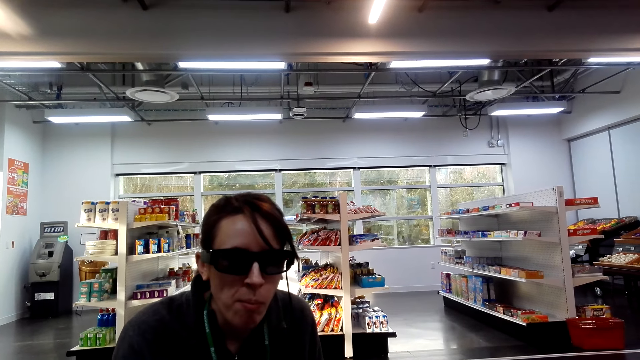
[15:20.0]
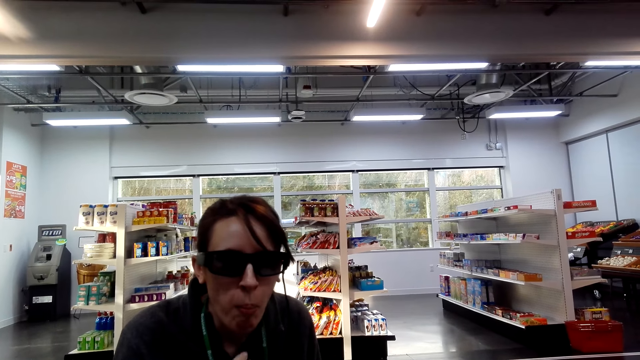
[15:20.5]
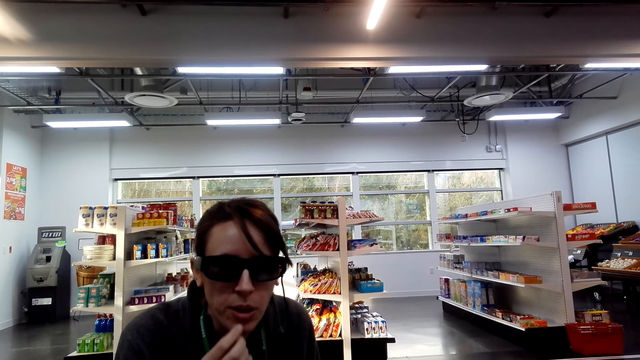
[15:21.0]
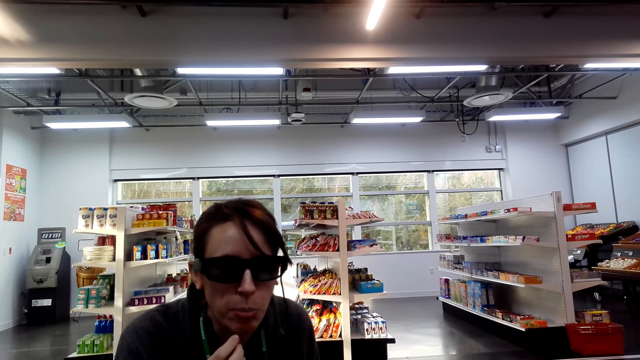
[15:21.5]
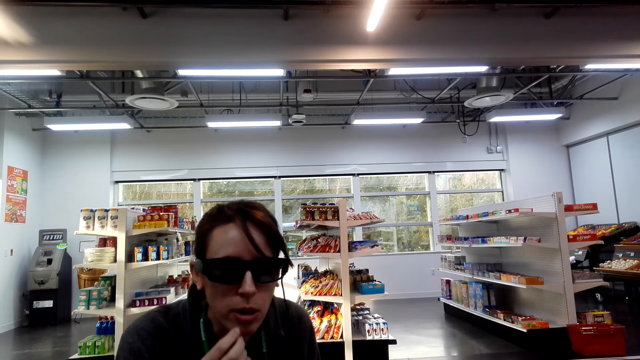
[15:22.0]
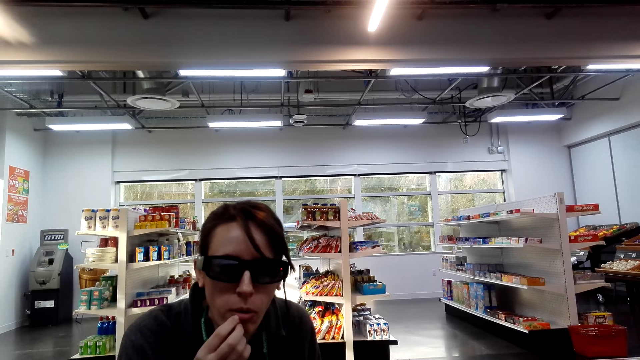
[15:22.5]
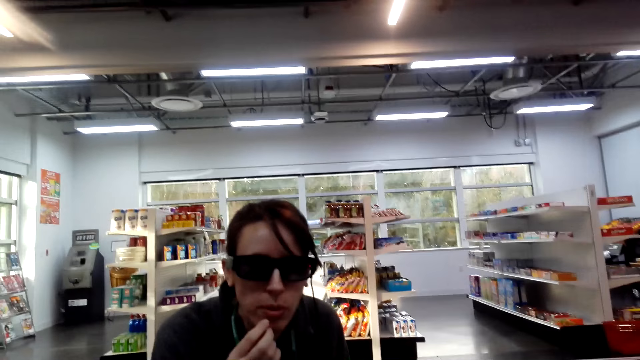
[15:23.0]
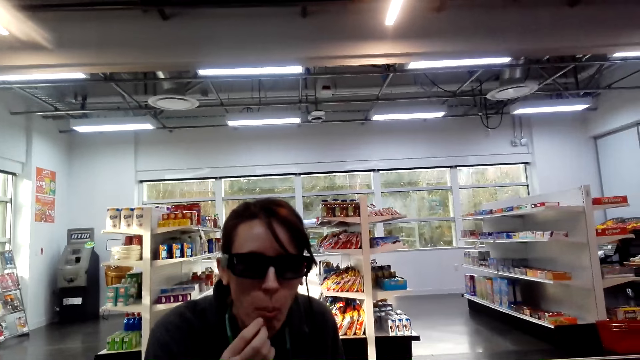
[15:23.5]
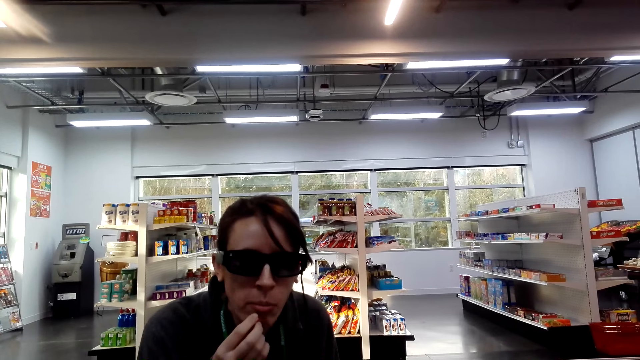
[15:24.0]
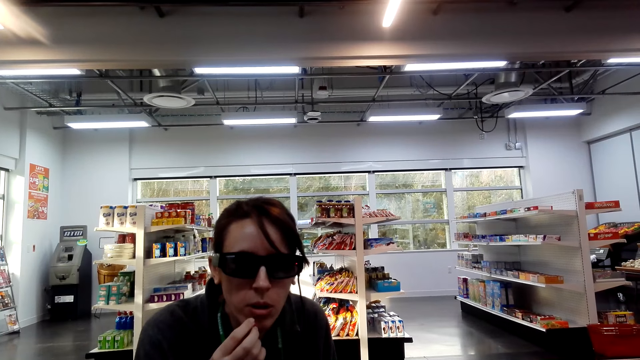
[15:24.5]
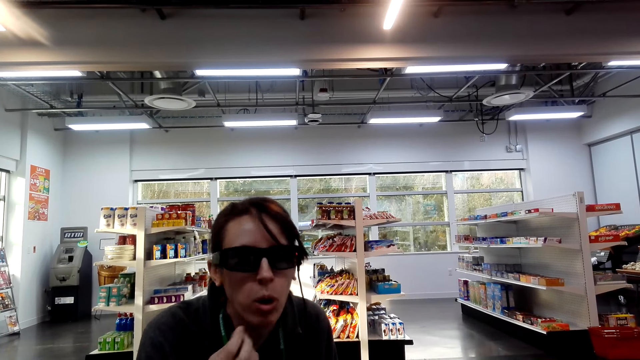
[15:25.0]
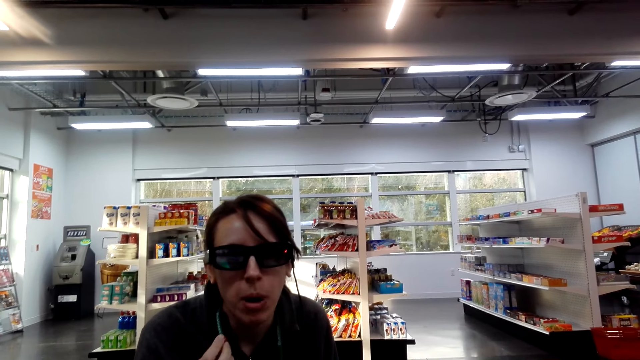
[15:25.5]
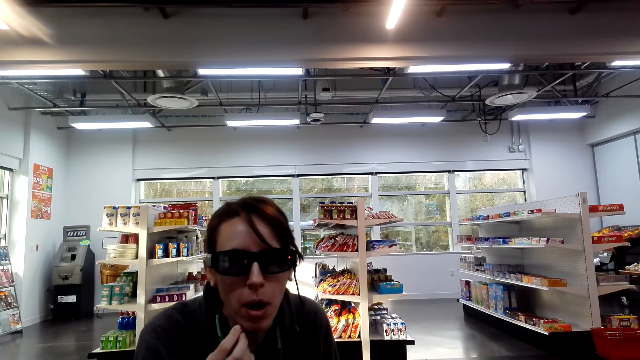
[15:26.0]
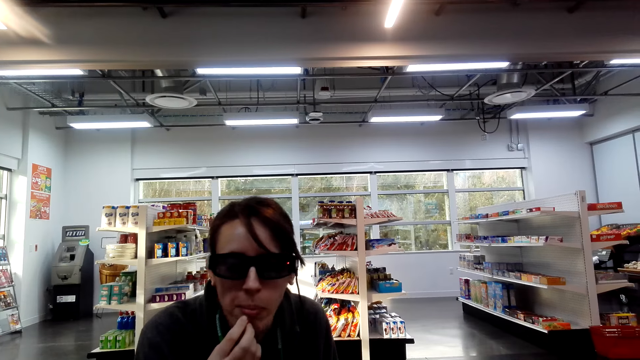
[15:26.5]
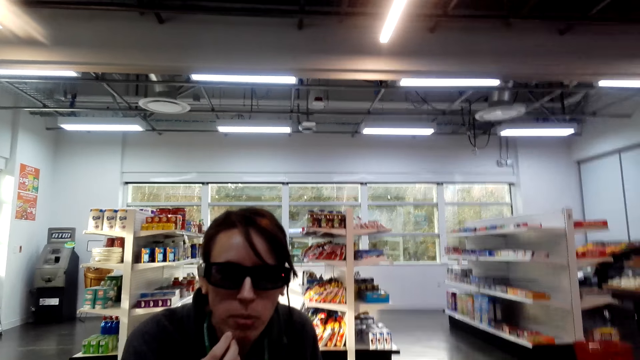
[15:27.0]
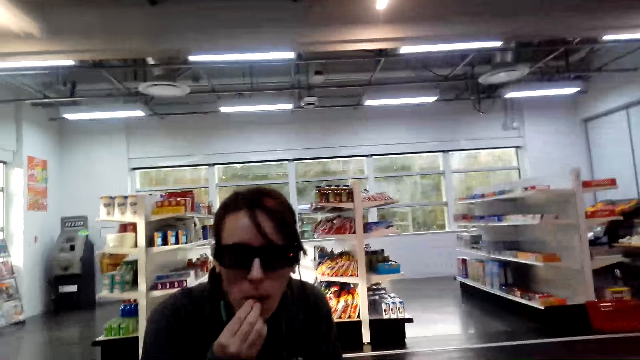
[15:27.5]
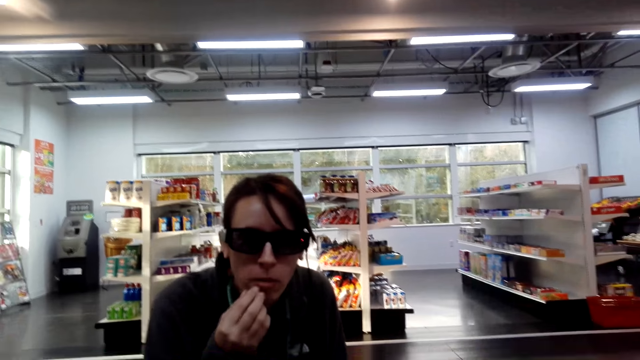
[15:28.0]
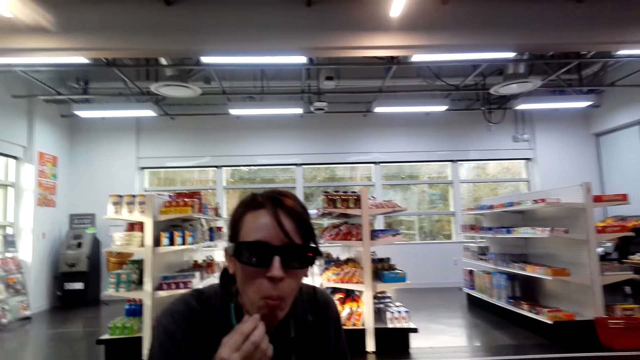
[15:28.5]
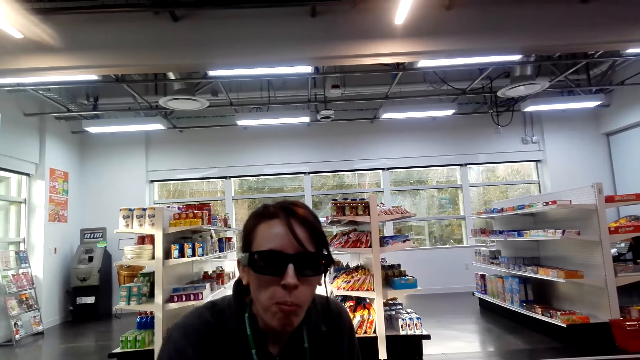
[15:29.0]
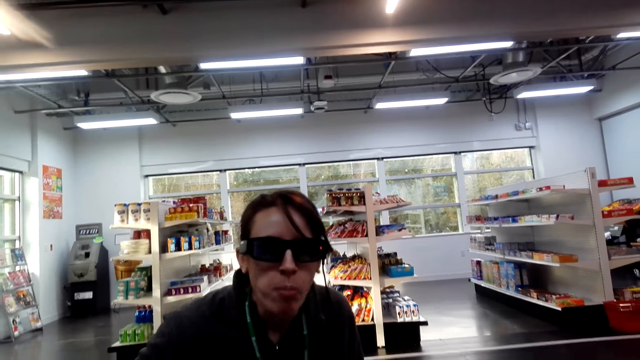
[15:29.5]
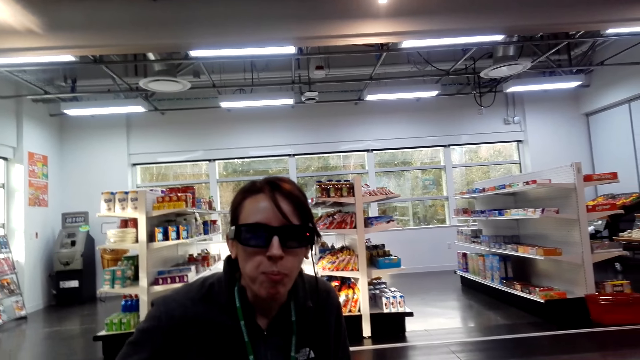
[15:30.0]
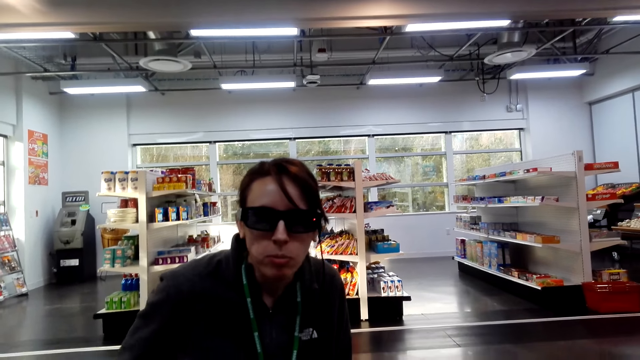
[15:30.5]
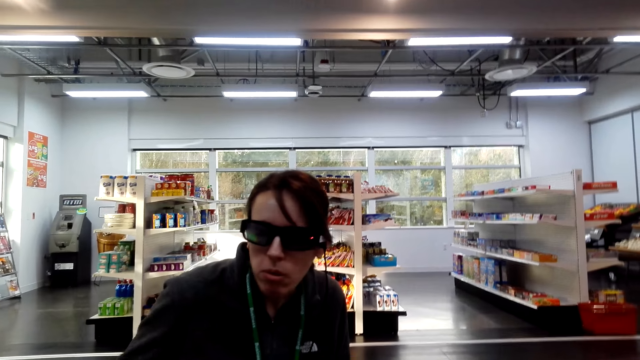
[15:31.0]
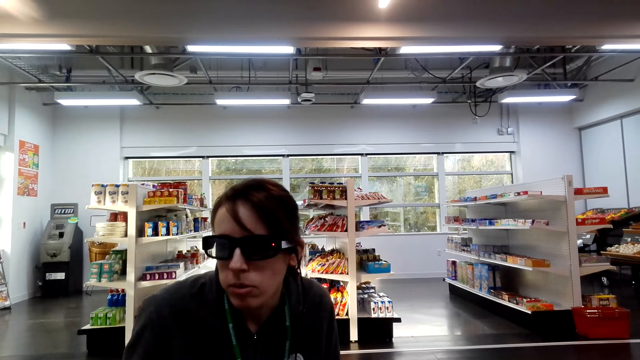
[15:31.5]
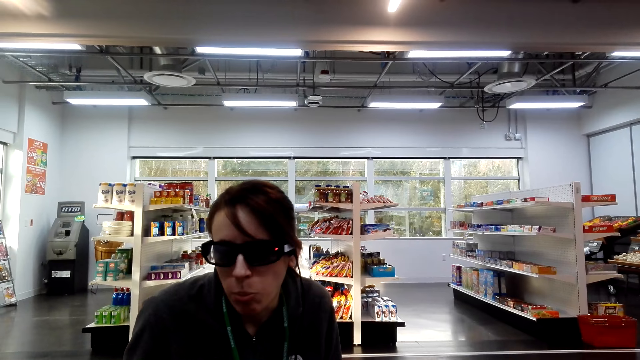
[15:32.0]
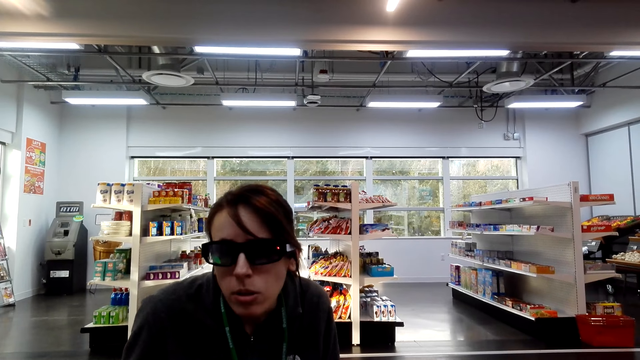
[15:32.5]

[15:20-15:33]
A lady eats items. The camera wearer looks around. The lady eats items.

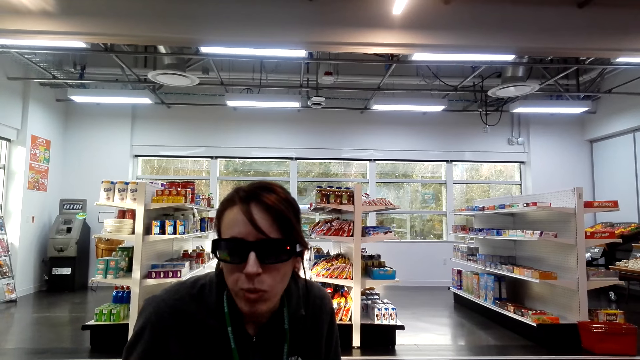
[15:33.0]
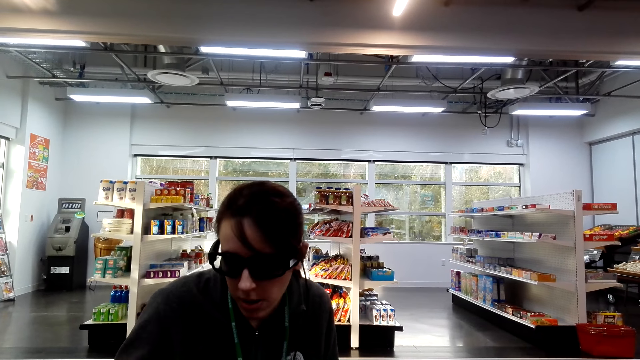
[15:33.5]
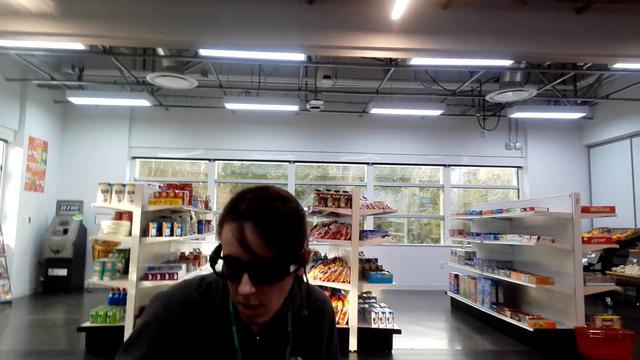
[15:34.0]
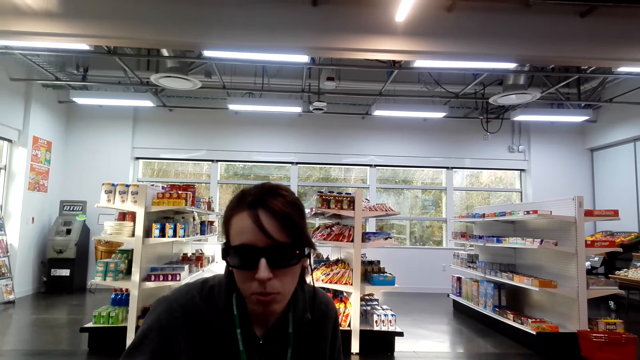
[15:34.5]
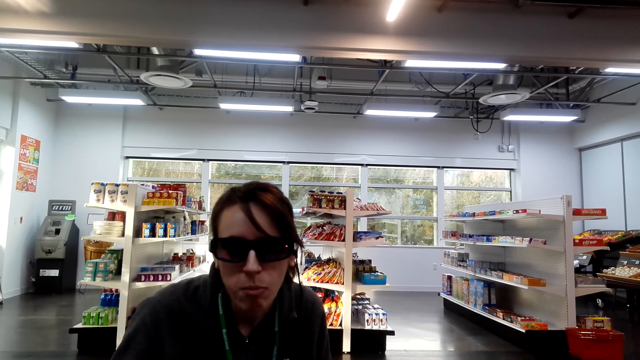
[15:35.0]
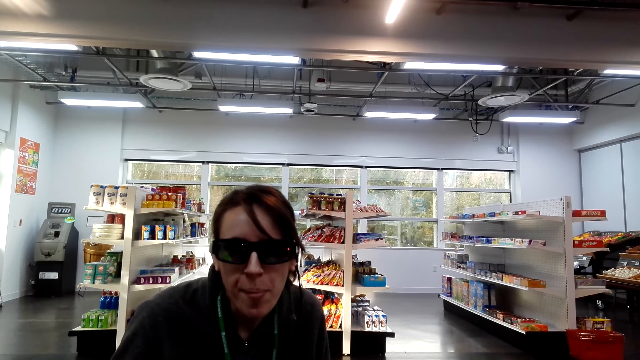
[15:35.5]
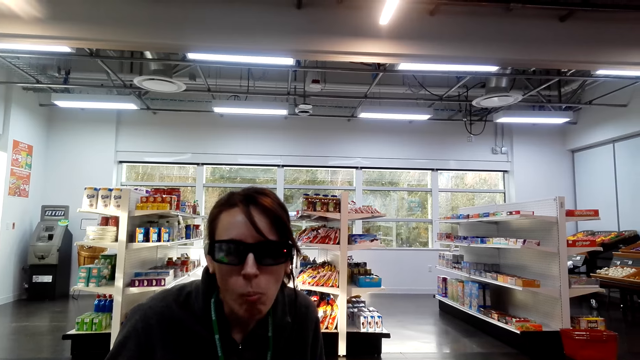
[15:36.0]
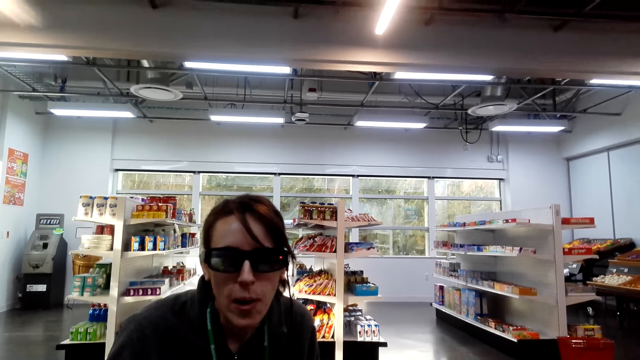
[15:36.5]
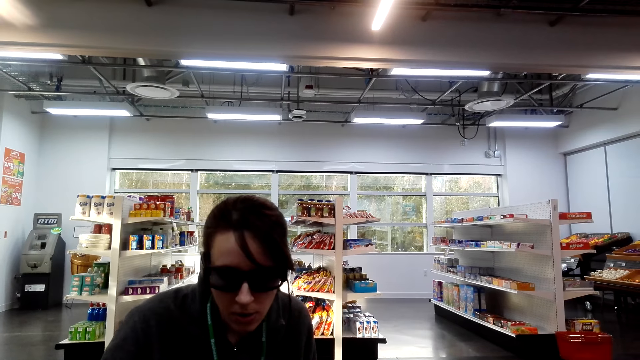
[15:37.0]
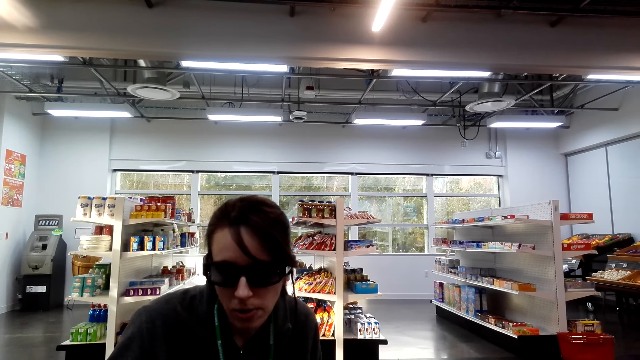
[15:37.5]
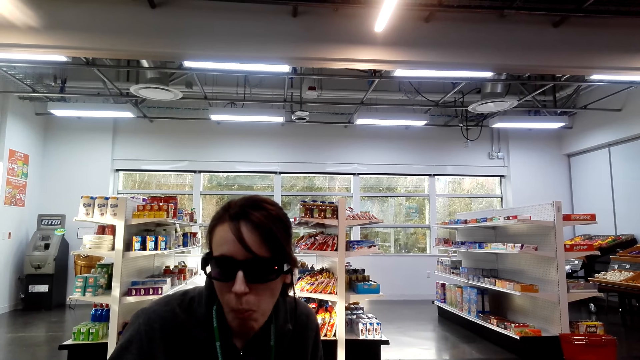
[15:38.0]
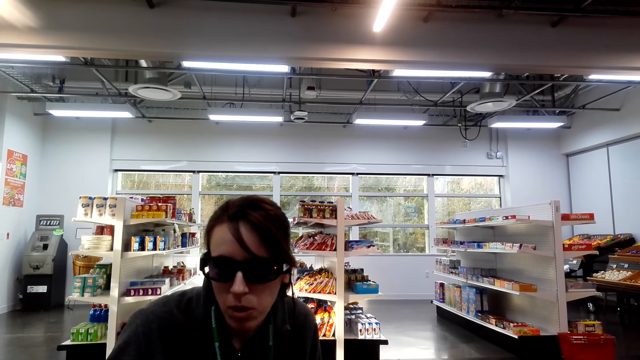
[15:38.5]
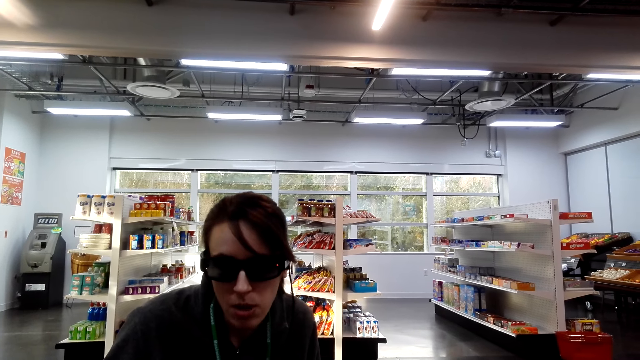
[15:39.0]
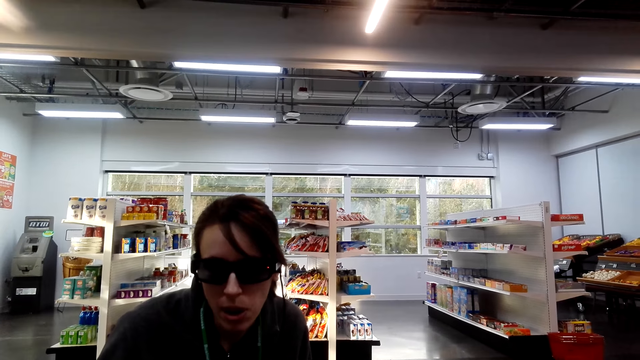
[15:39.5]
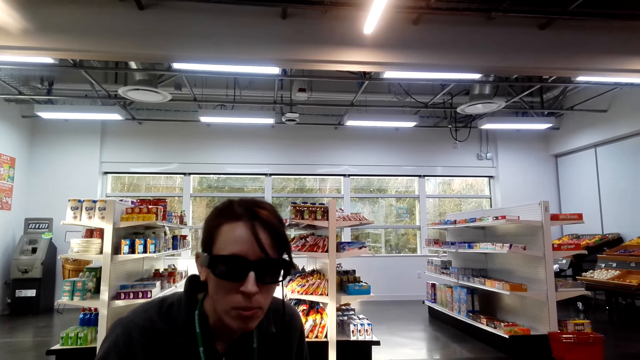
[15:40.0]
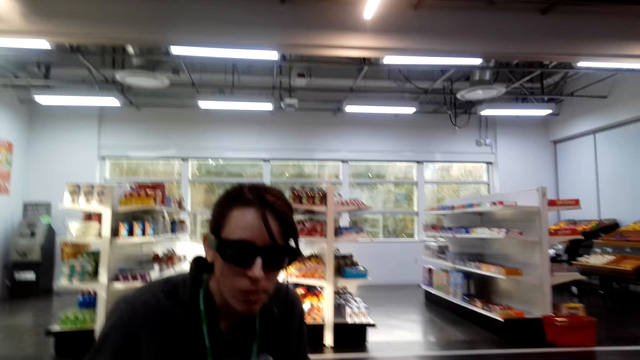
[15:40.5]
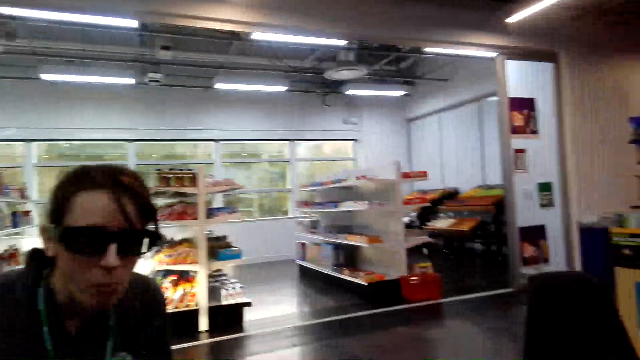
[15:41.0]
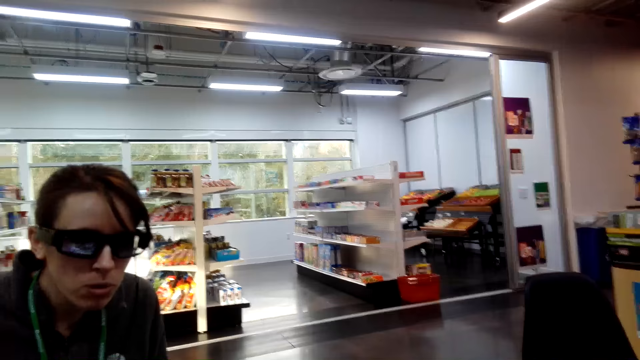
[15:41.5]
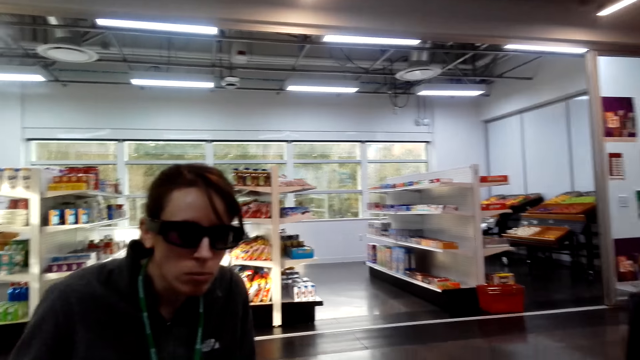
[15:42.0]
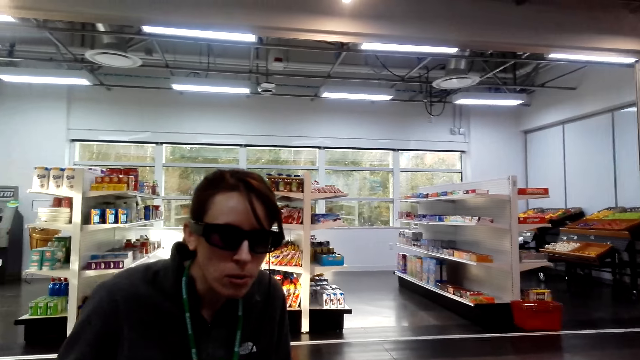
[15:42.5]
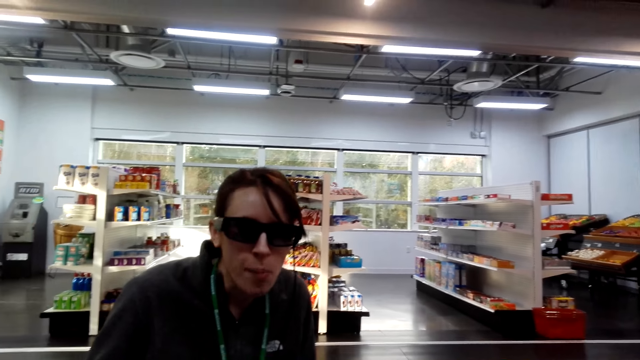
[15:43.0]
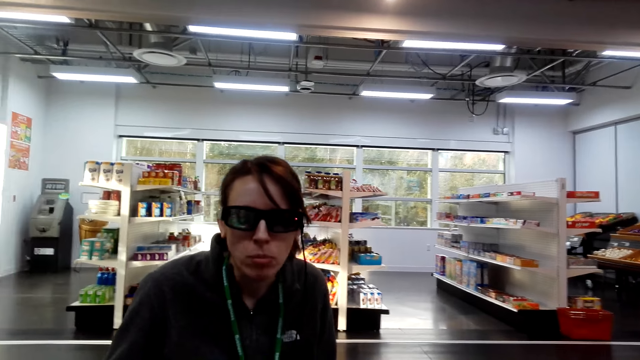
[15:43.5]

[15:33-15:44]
The camera wearer looks around.
